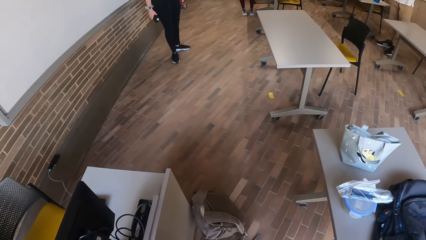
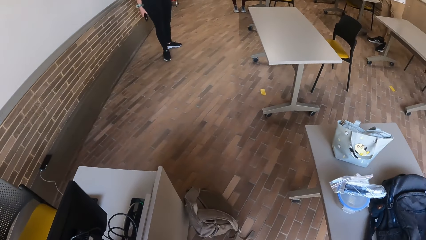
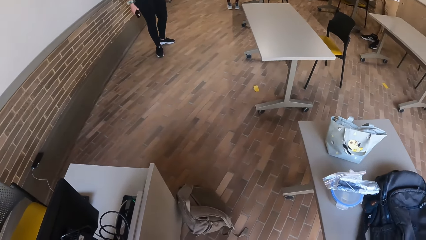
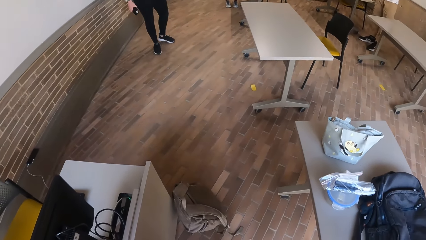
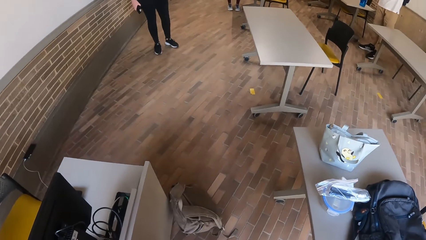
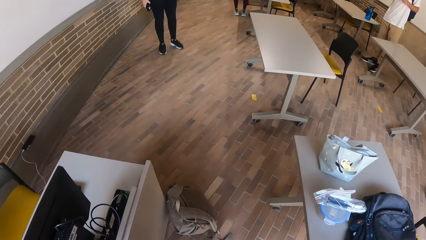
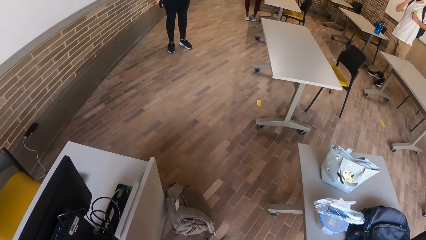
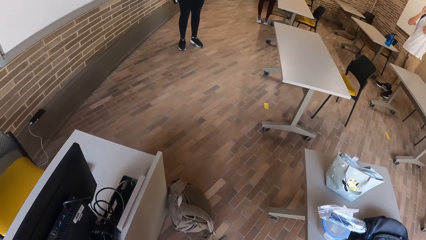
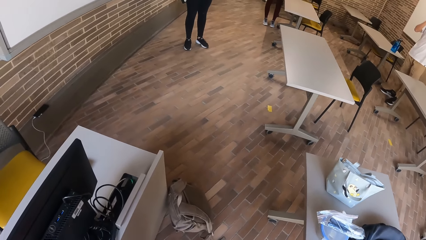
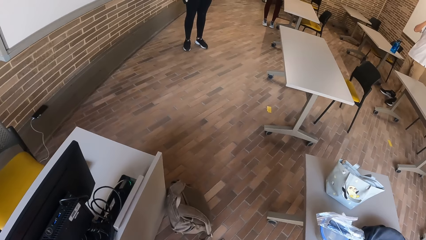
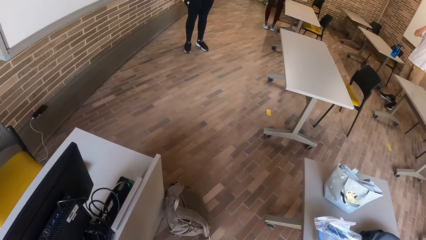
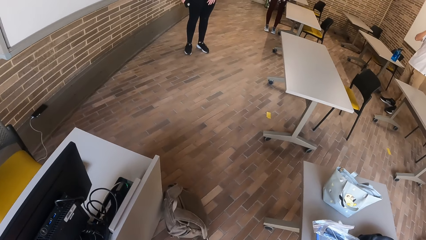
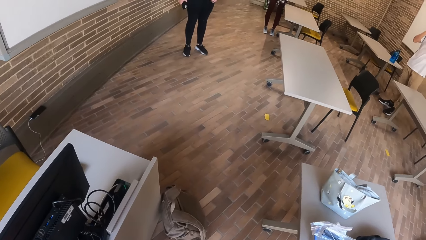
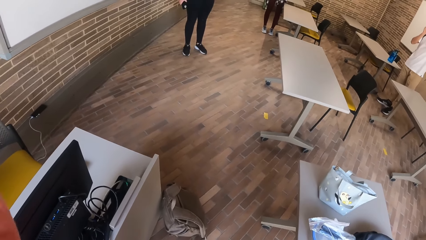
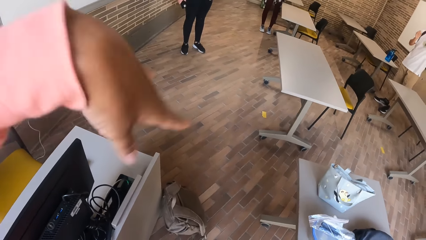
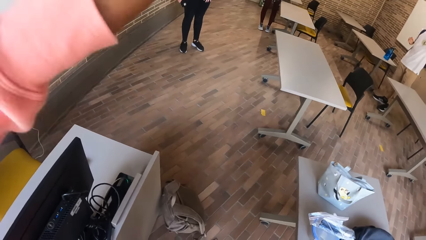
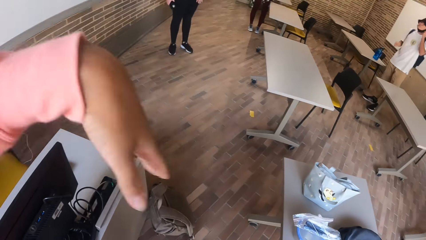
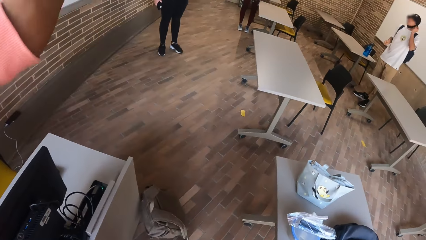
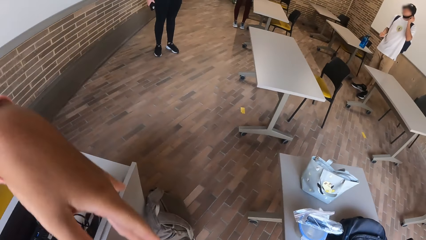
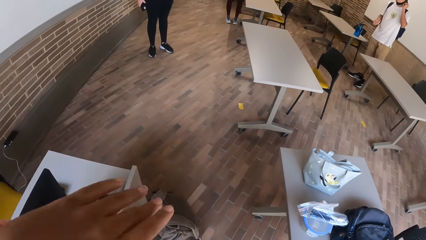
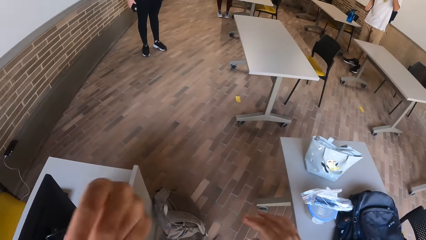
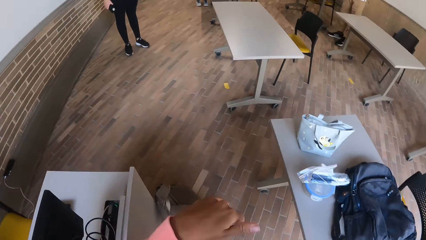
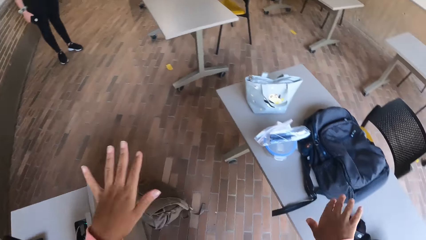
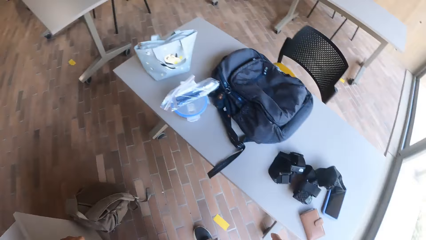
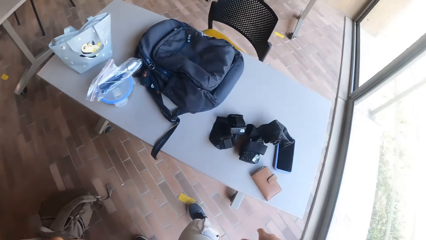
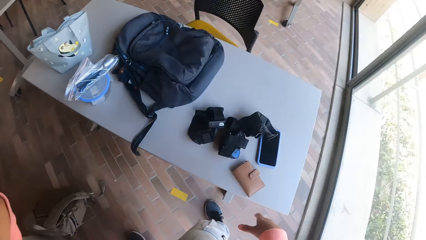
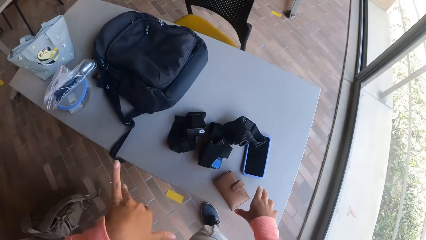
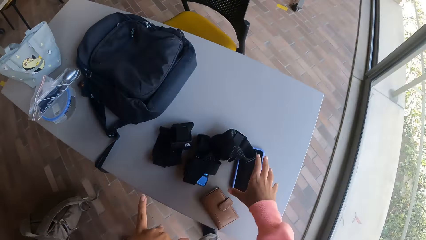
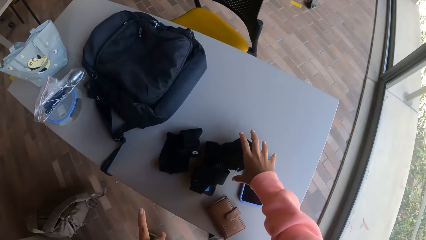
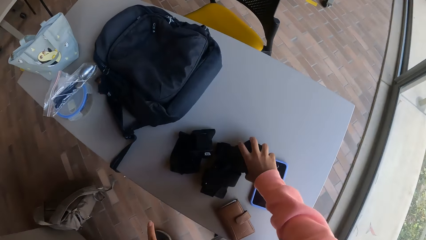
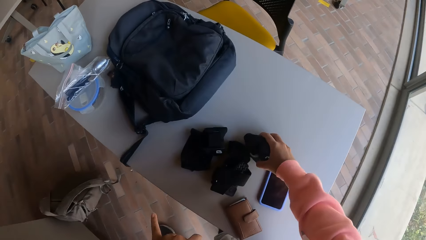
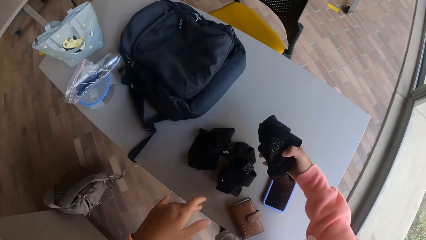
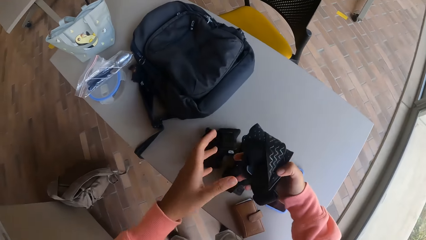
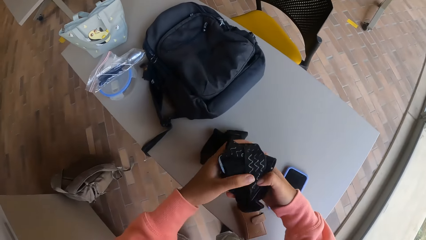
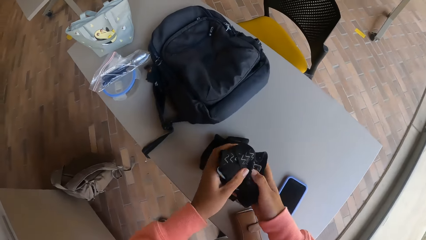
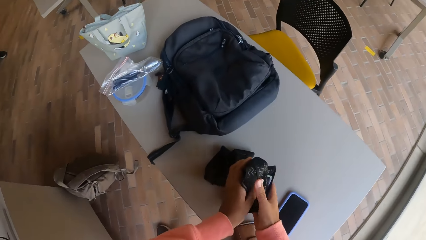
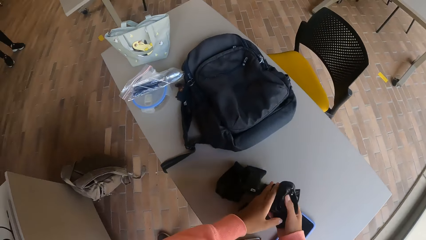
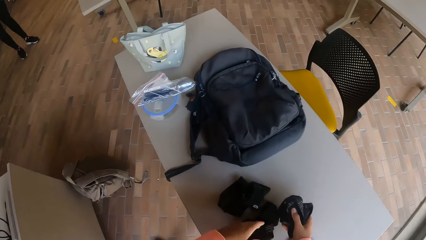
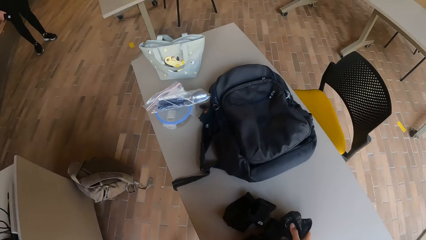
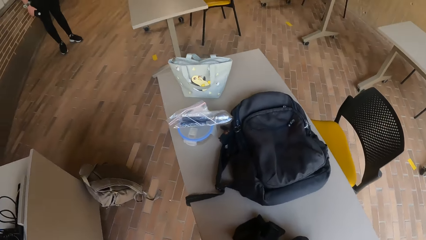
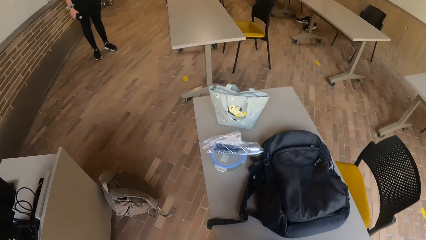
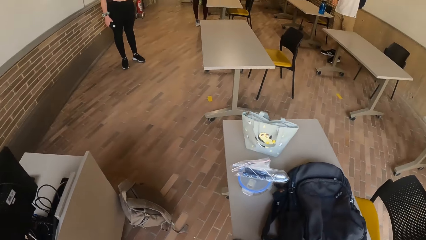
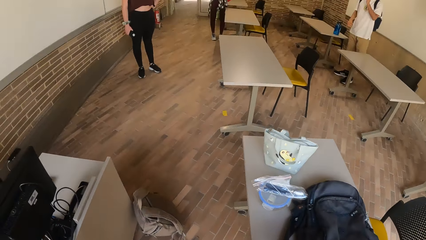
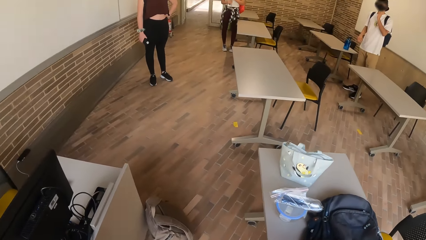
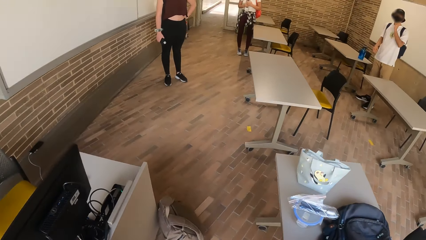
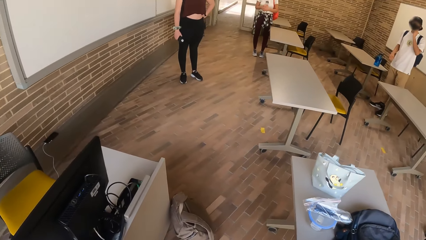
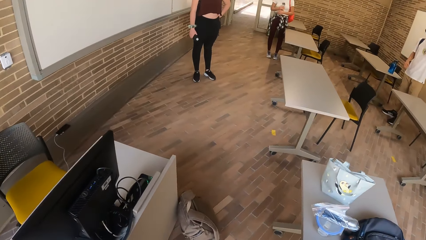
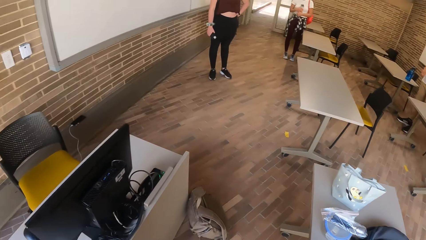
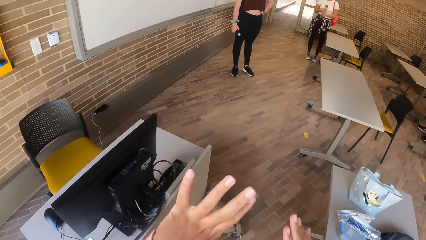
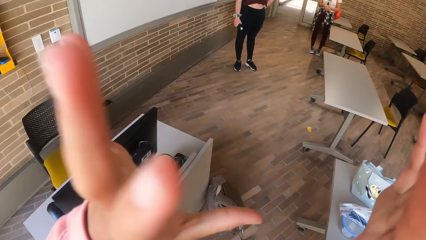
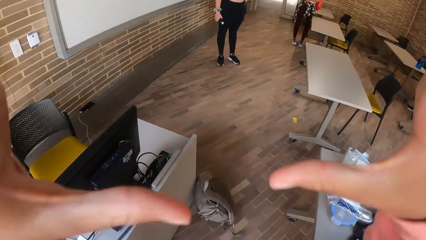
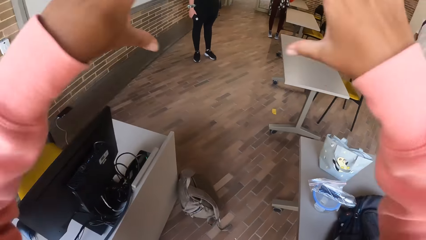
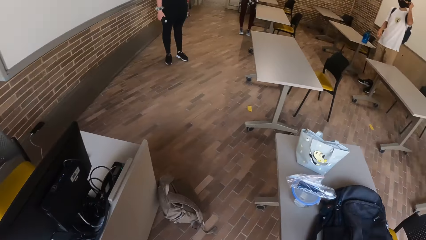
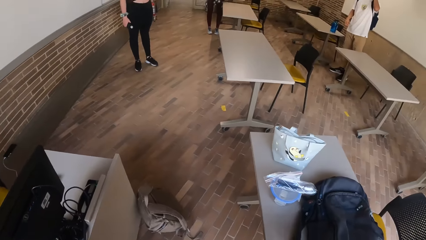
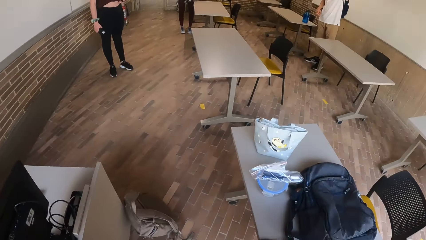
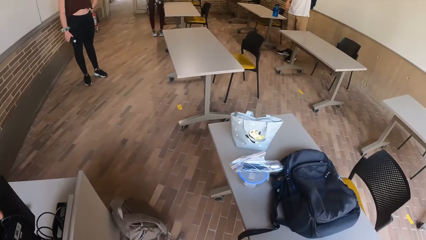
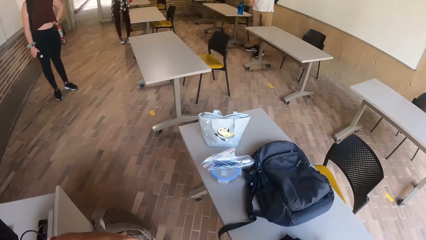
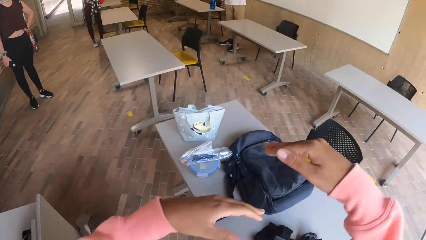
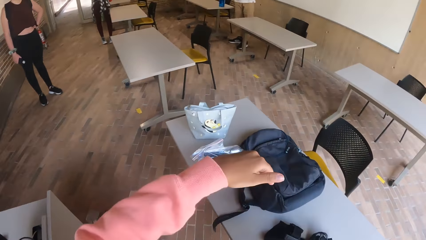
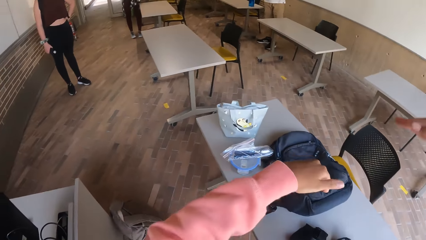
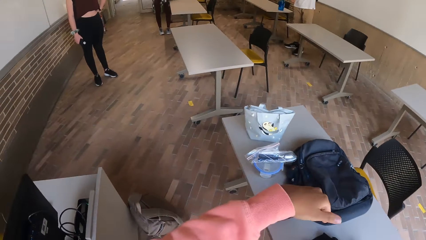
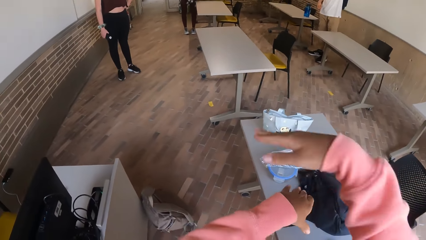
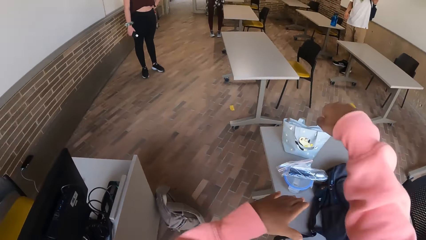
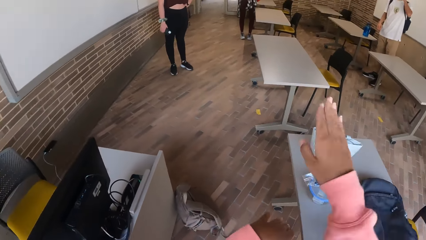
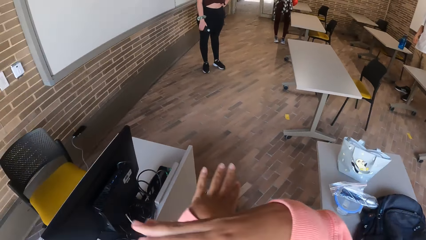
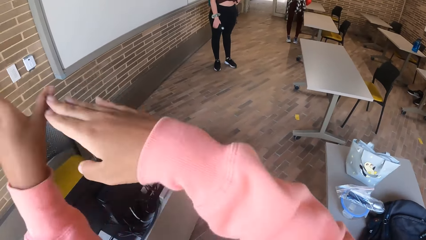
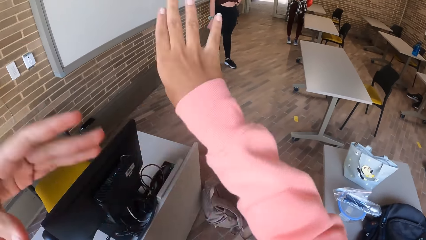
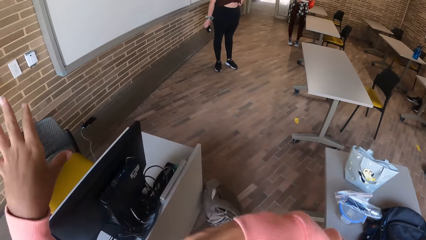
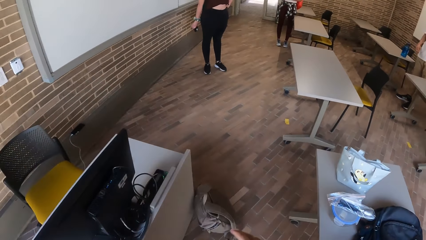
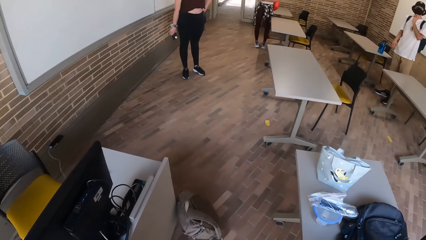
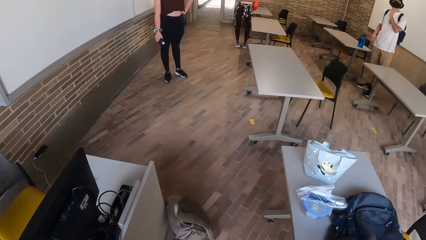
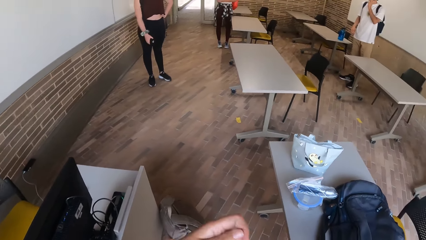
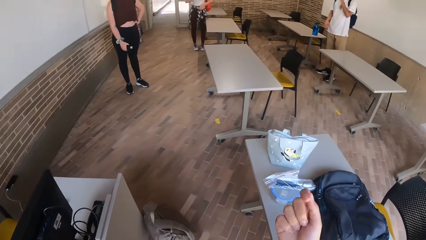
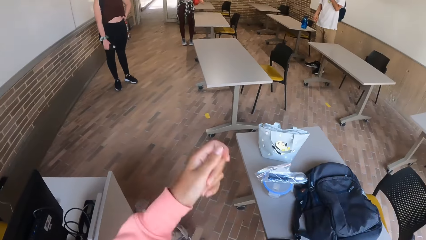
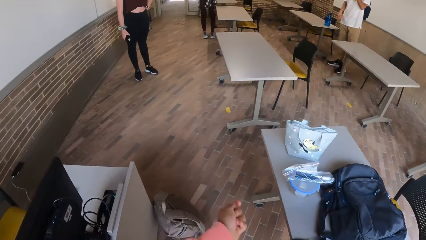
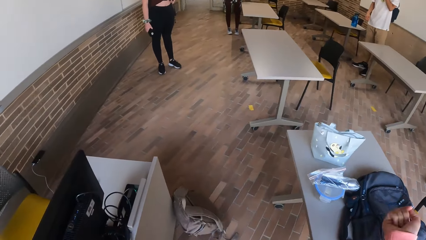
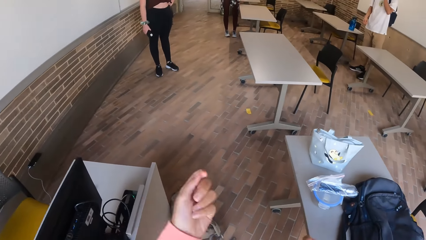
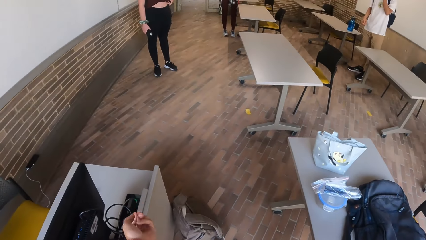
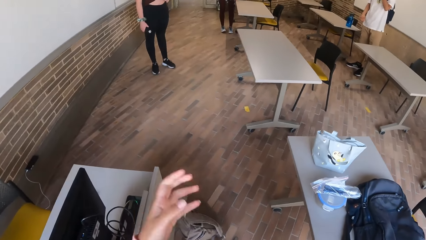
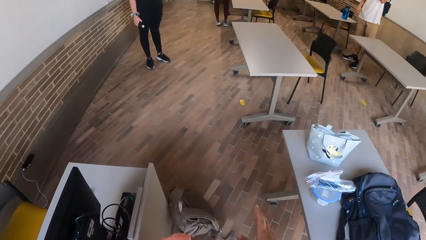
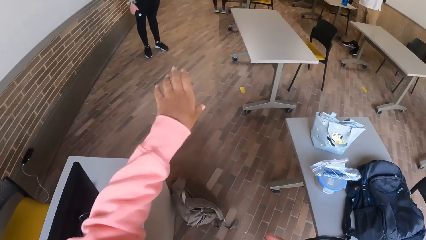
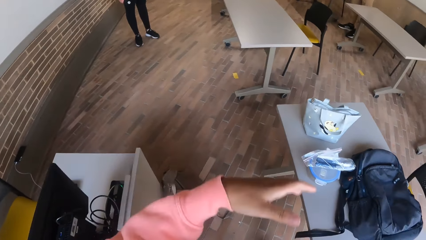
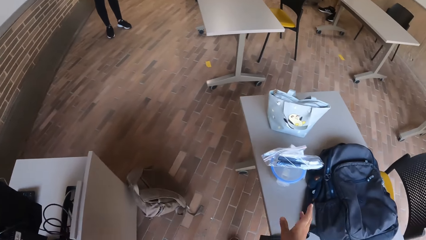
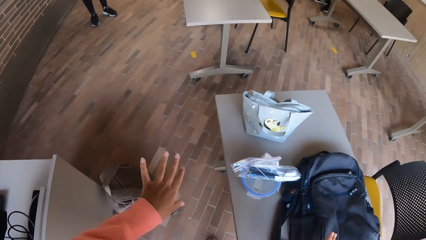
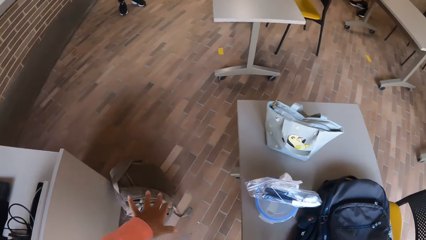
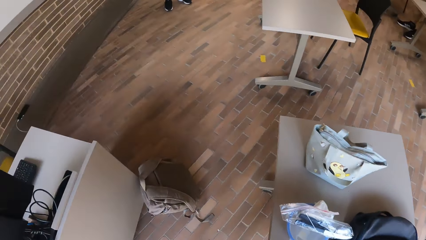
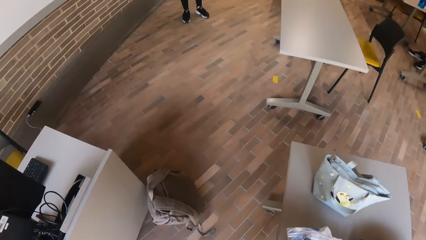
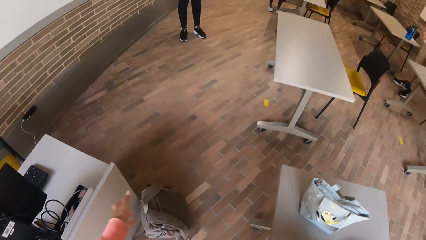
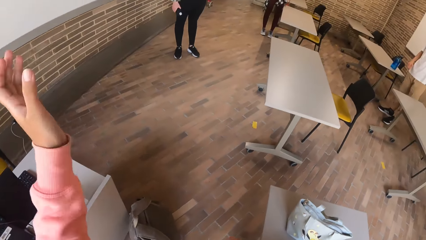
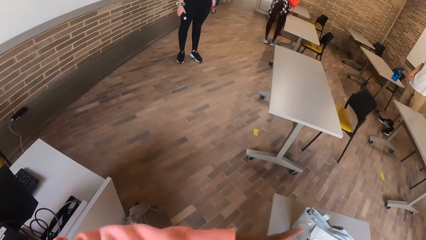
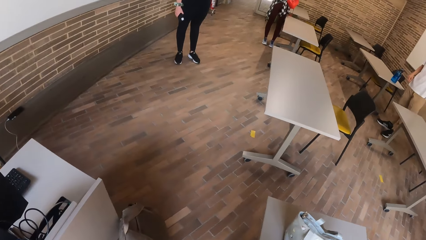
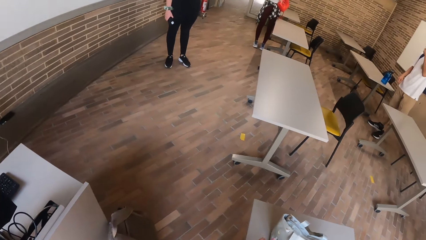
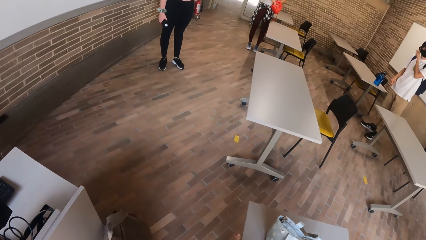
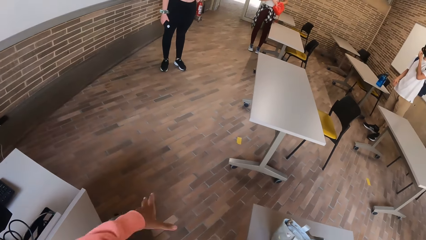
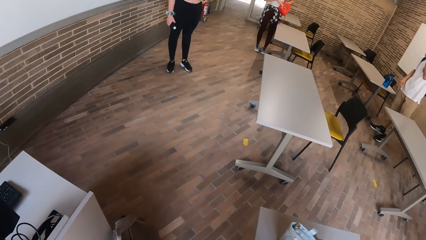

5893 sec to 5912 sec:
The camera wearer picks up the camera from the table with his right hand. He touches the camera. He drops the camera on the table with his right hand. He interacts with a lady, a man and another lady.
